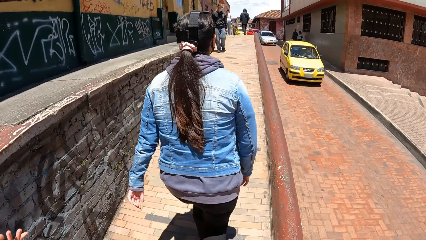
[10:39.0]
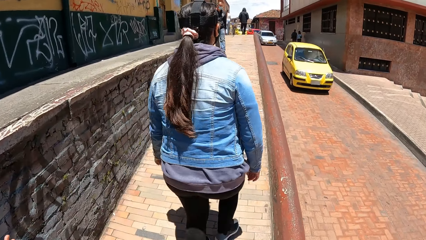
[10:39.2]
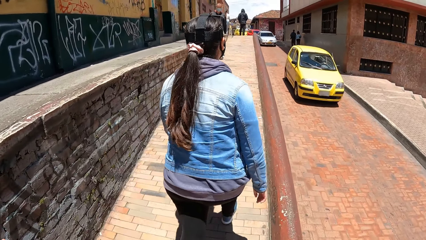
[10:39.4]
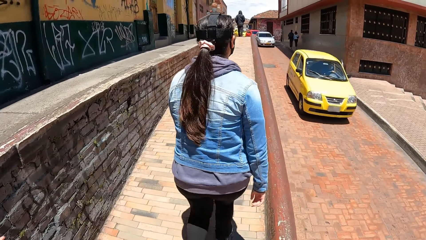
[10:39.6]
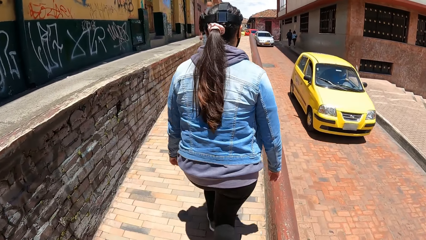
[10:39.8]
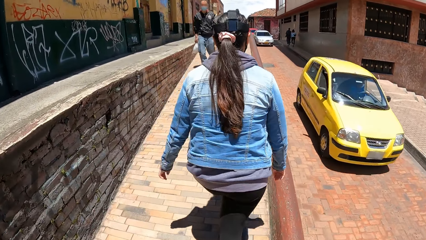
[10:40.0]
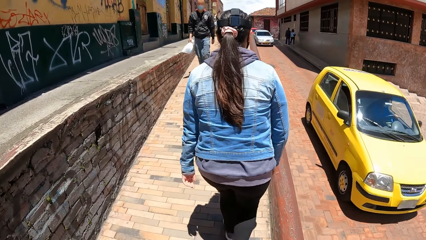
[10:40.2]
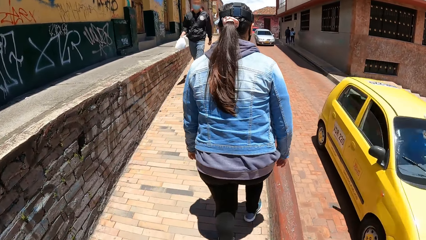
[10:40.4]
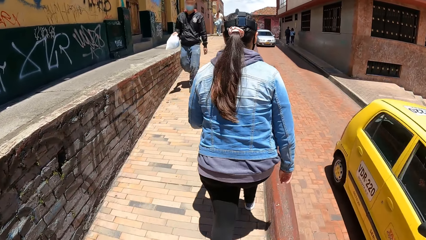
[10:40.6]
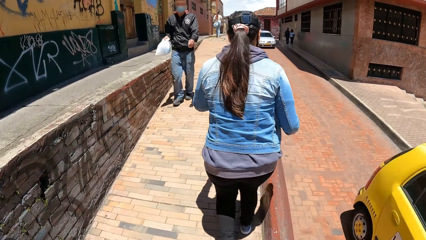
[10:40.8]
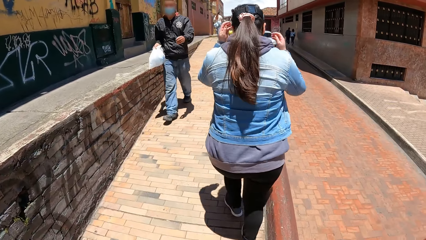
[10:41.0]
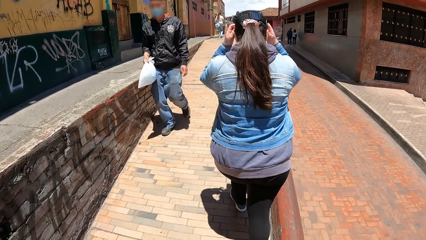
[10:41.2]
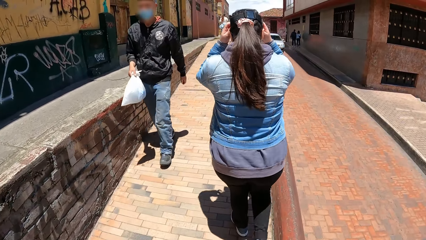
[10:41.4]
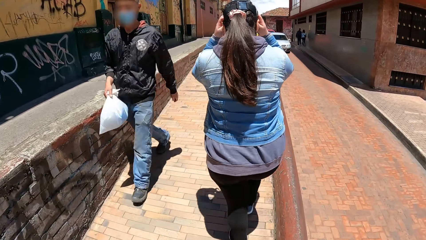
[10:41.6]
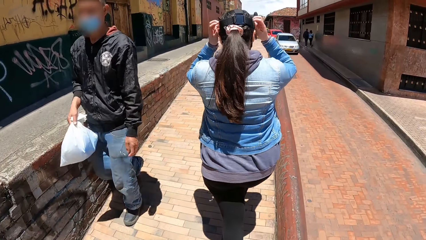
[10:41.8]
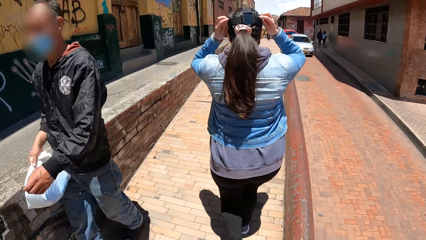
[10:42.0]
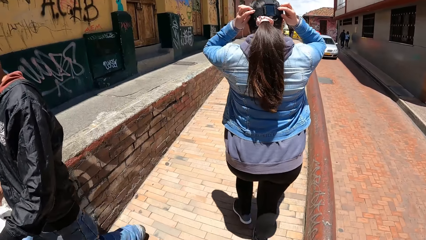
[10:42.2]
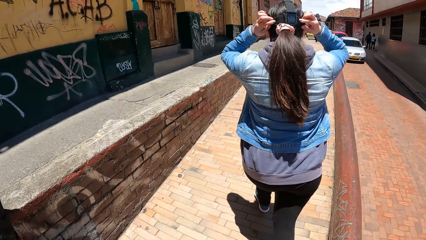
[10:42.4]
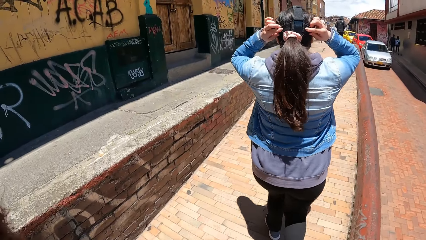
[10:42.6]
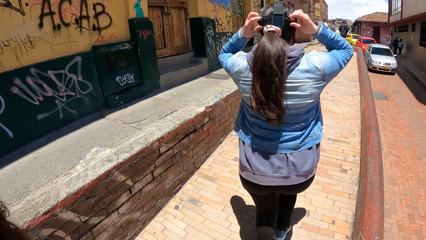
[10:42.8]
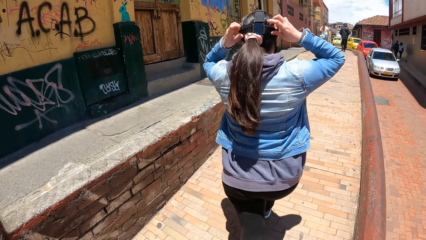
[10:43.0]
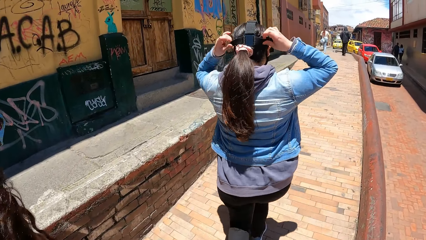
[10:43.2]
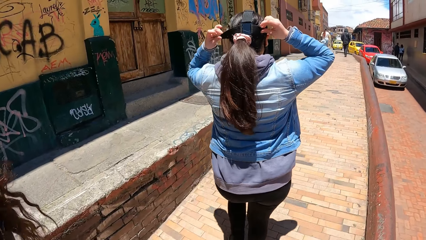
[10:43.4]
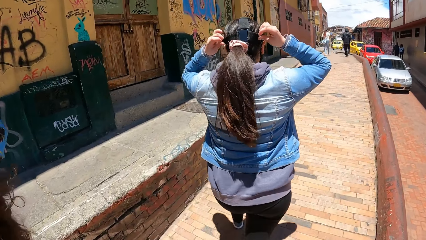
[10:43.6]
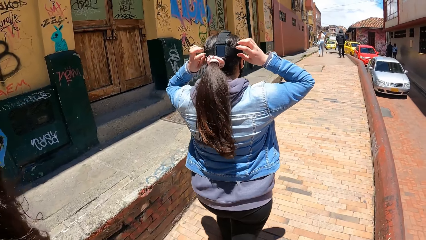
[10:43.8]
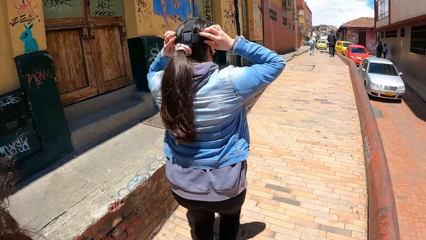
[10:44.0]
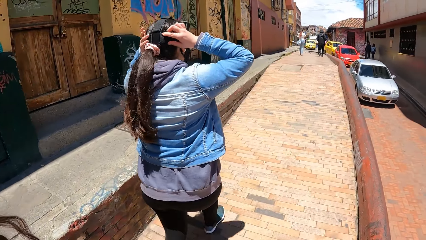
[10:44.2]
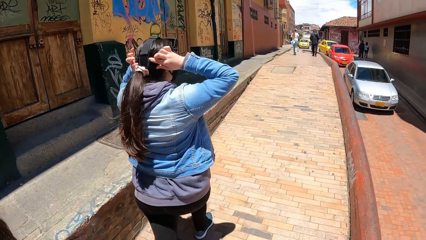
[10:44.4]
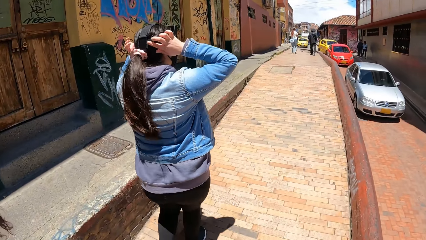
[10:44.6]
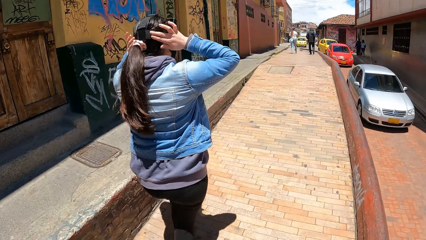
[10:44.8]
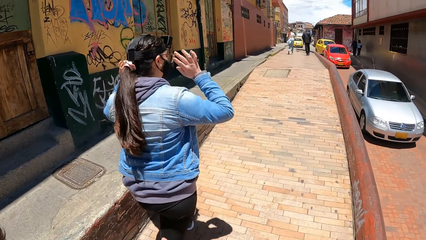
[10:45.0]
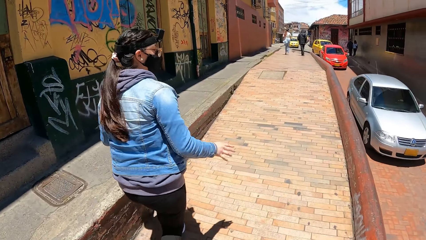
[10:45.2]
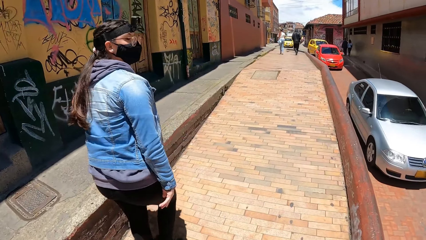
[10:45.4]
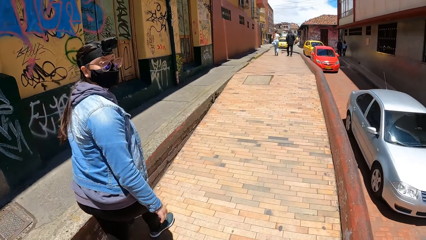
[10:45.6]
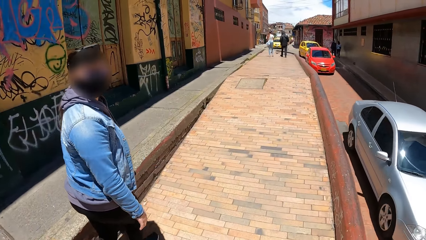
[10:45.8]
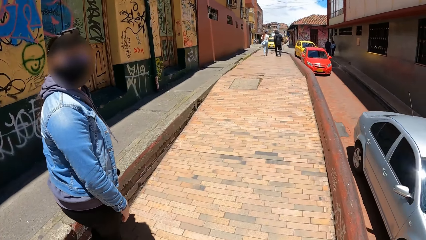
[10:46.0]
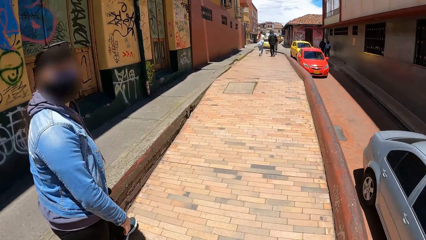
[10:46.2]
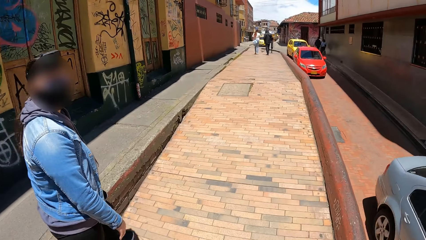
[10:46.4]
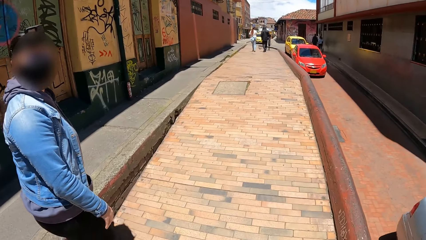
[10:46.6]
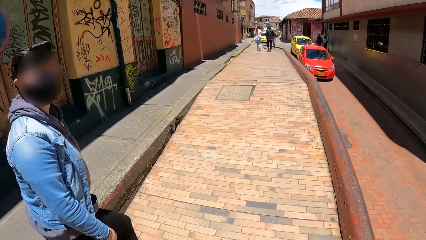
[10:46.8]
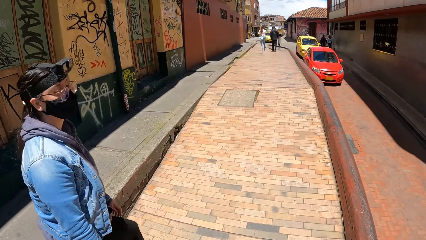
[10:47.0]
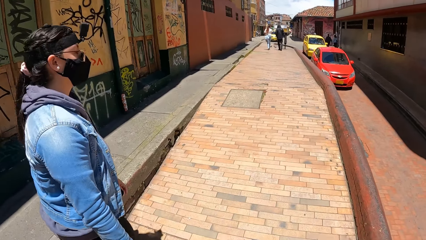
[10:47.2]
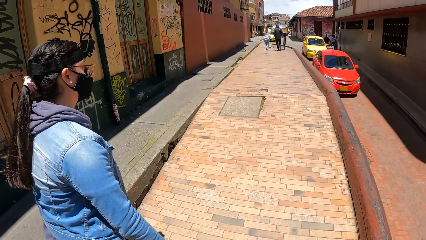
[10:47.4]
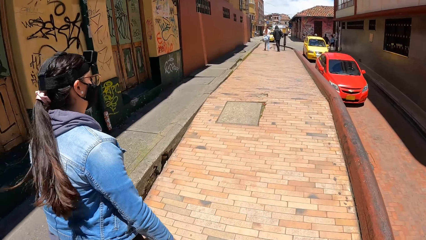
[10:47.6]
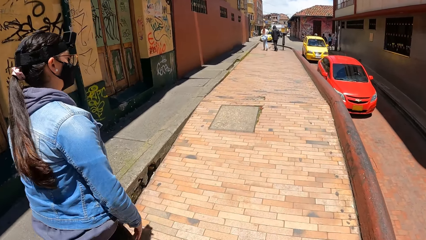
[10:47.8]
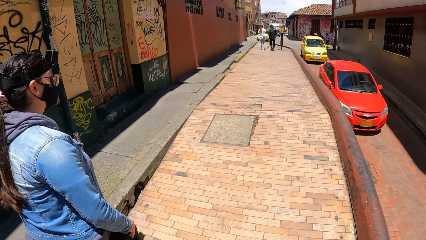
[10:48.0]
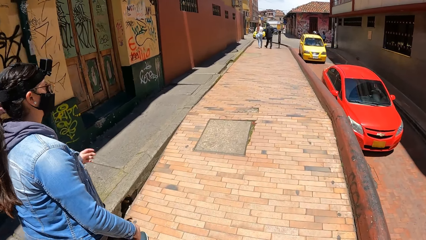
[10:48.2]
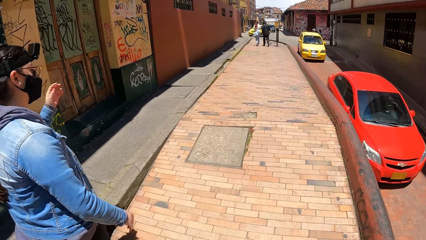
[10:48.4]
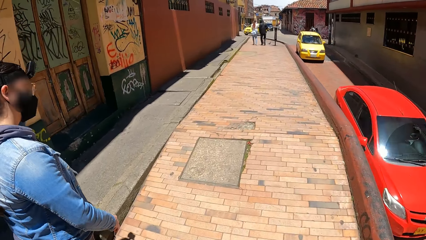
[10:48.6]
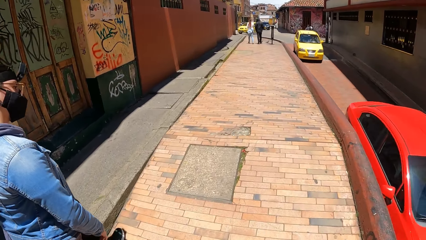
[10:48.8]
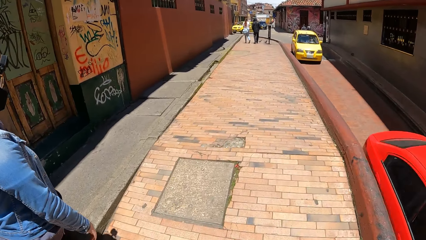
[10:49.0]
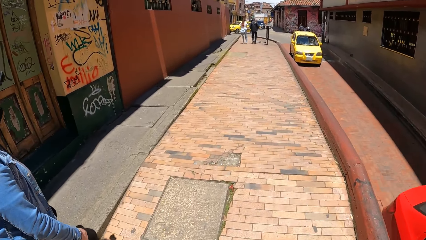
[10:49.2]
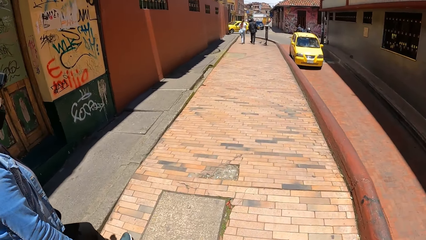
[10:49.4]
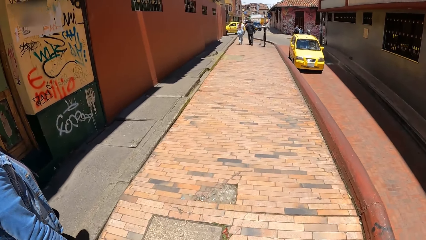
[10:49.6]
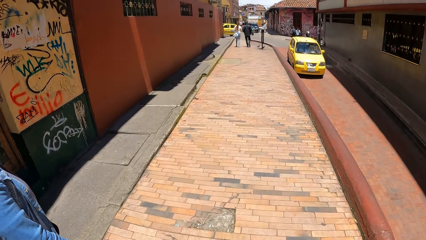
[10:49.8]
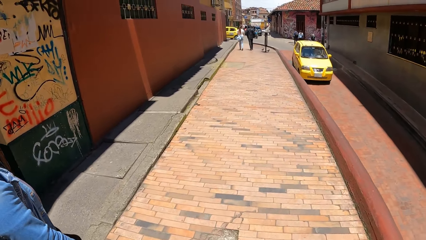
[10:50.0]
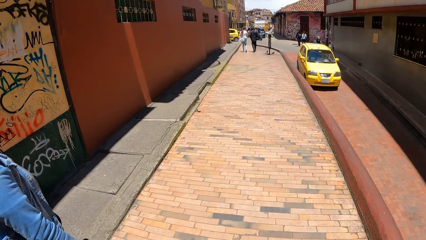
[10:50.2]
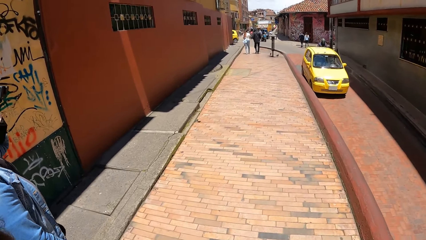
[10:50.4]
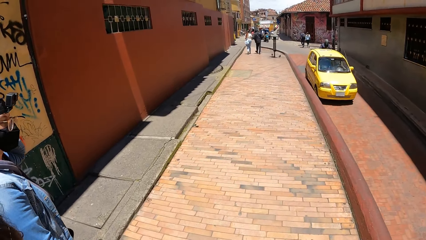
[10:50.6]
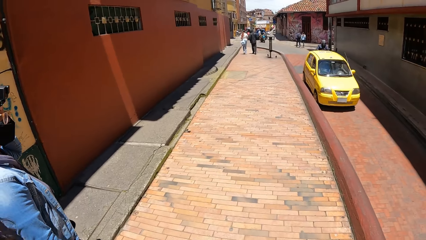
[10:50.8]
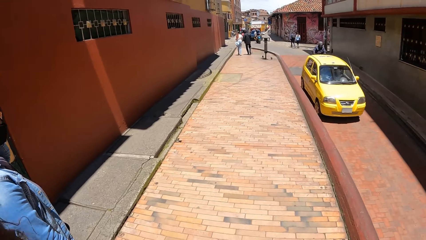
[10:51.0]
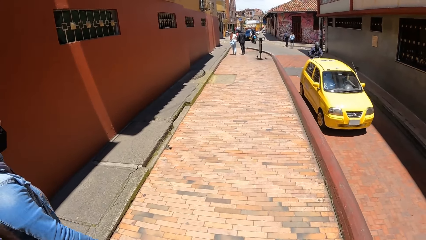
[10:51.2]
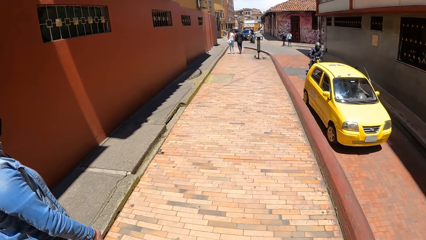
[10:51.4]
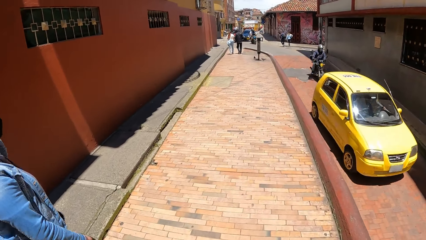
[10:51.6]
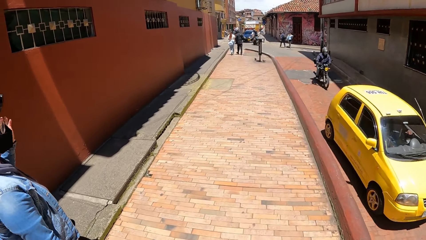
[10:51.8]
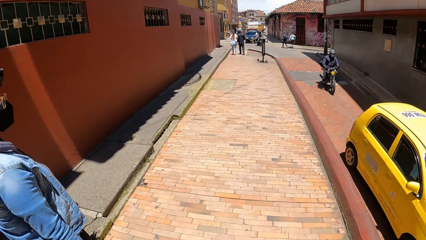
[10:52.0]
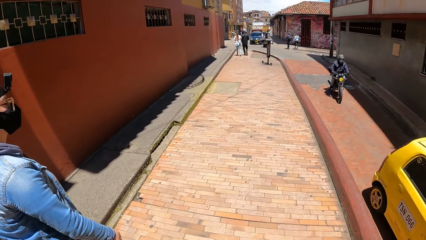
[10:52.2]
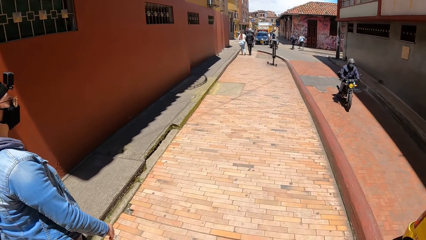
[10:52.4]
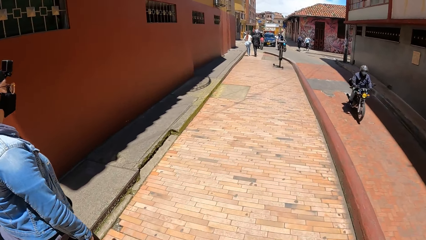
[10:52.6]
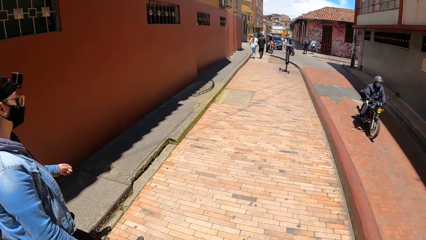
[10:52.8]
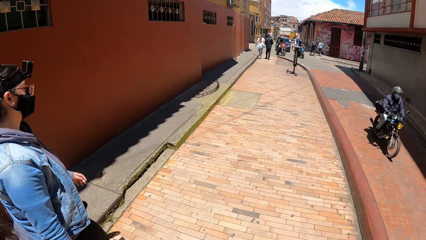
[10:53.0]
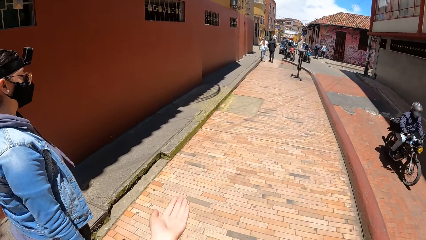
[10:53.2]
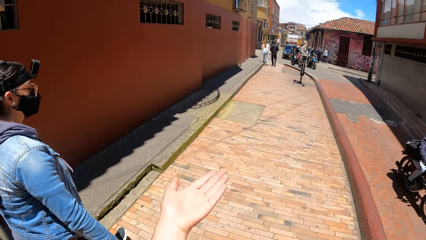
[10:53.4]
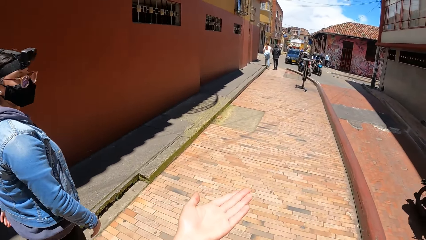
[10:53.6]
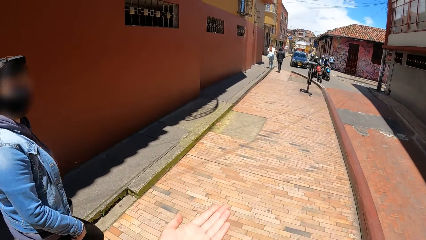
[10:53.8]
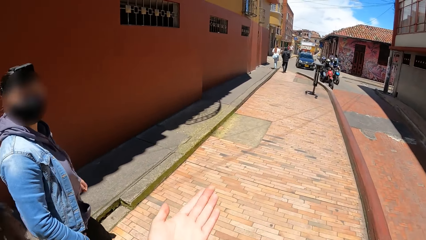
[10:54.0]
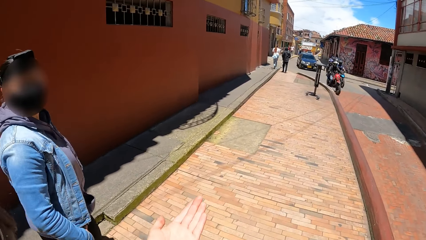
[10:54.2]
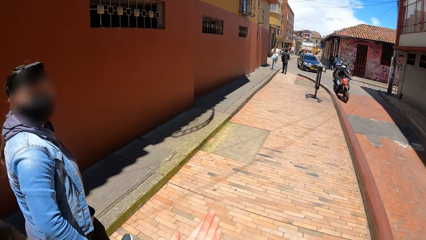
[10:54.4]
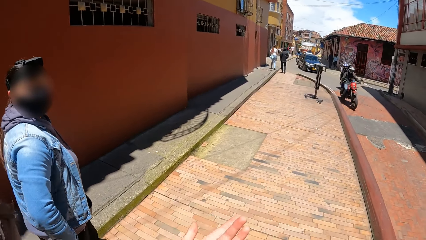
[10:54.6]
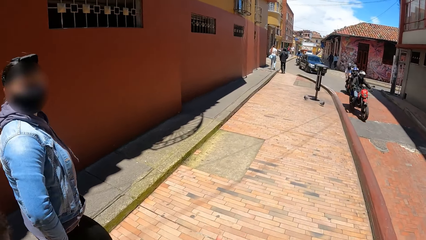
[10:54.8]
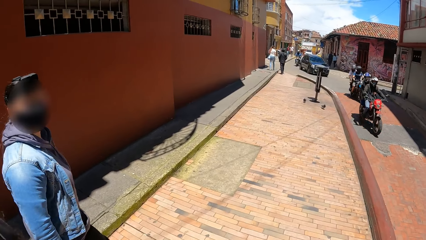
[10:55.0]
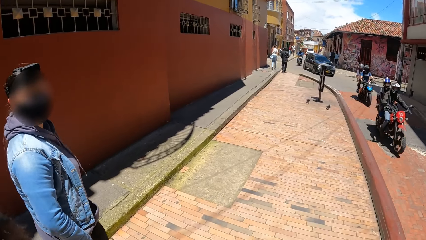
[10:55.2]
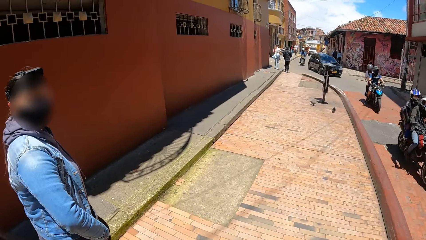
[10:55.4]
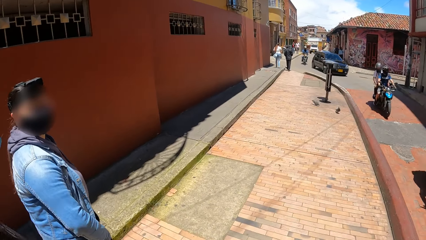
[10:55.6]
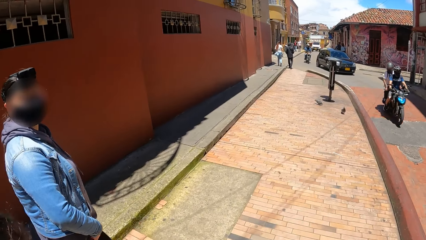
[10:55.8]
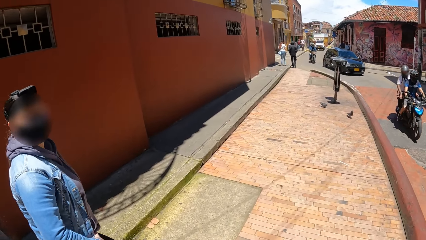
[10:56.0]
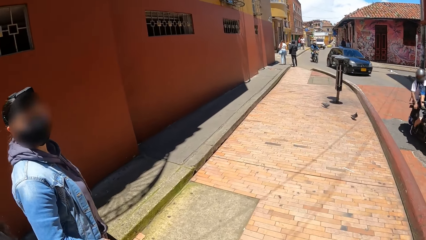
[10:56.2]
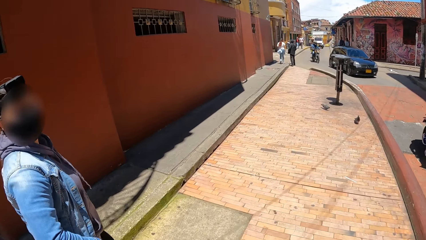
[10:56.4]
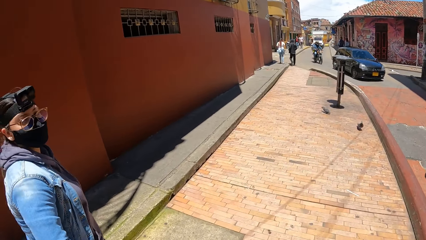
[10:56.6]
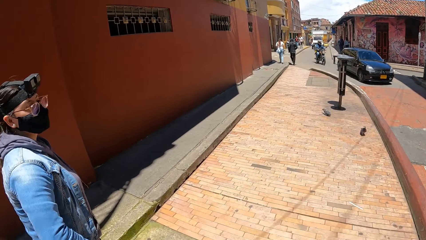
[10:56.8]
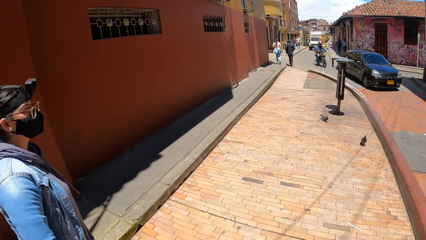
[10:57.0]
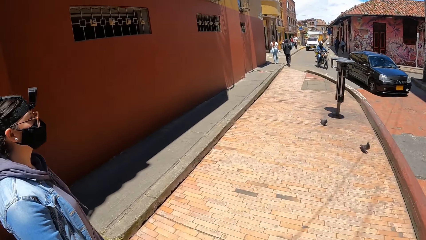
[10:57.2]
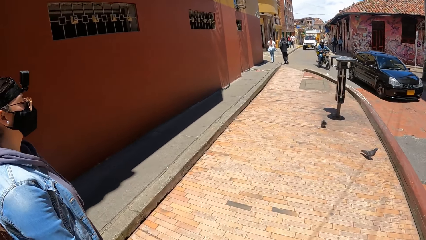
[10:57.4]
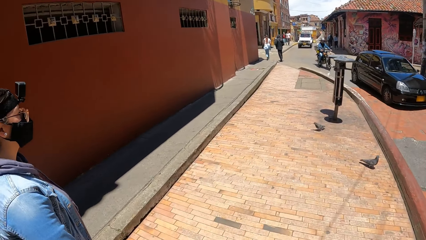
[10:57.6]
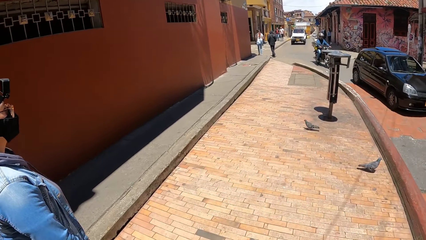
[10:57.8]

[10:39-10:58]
A yellow car drives past the camera wearer. The woman adjusts a headgear on her head with her hands. She touches her hair. She looks around the street. A silver car drives past the camera wearer. A red car drives past the camera wearer. The woman touches her hair. A yellow car drives past the camera wearer. The camera wearer moves a hand. They interact with the woman. A black motorcycle drives past the camera wearer. A red motorcycle drives past the camera wearer. A black motorcycle drives past the camera wearer.
